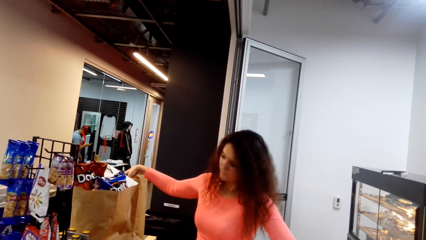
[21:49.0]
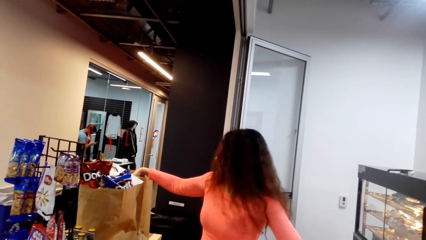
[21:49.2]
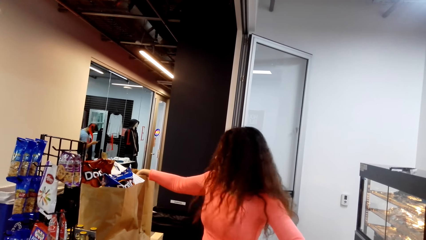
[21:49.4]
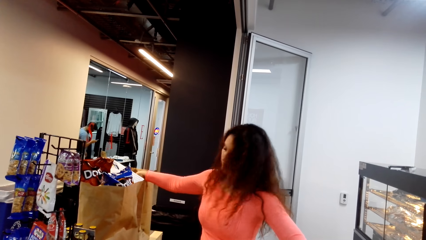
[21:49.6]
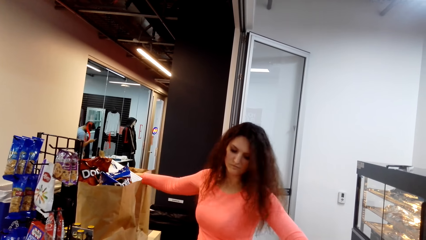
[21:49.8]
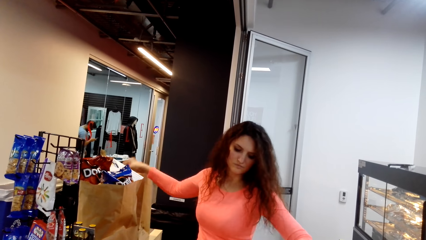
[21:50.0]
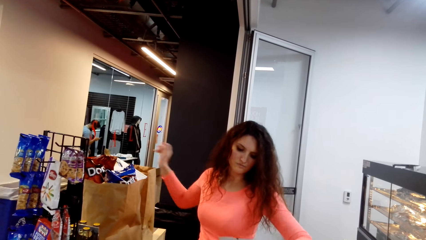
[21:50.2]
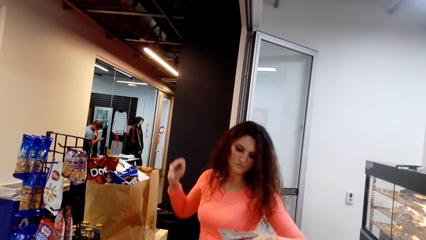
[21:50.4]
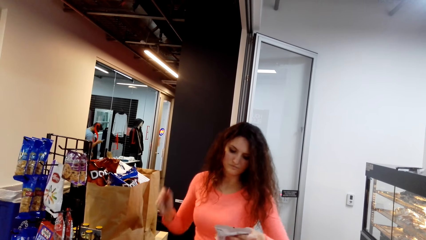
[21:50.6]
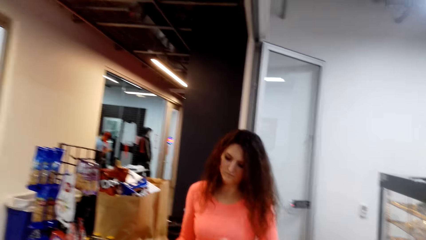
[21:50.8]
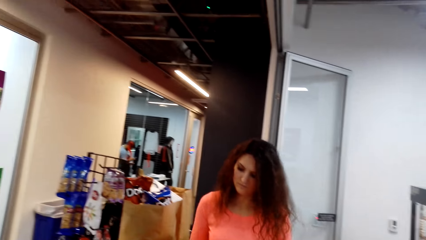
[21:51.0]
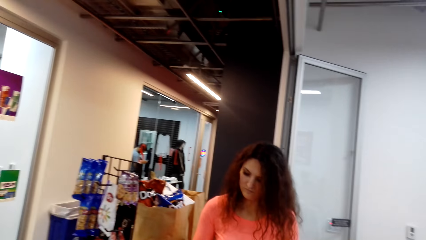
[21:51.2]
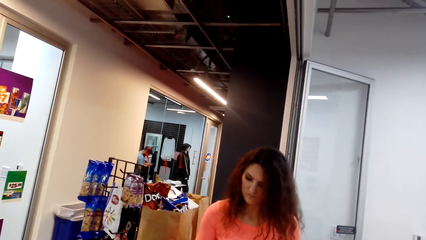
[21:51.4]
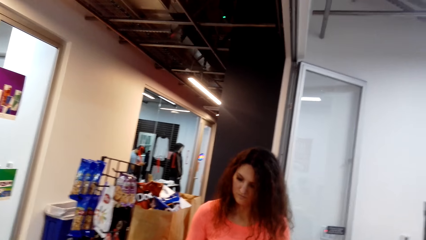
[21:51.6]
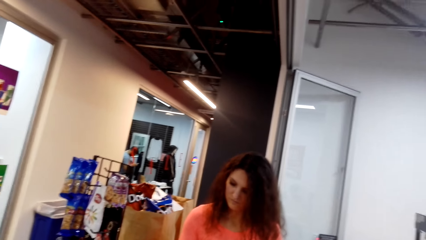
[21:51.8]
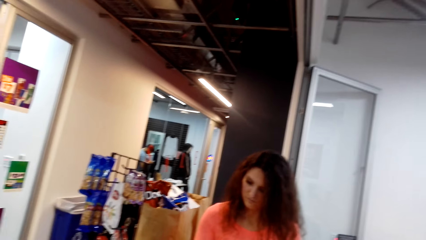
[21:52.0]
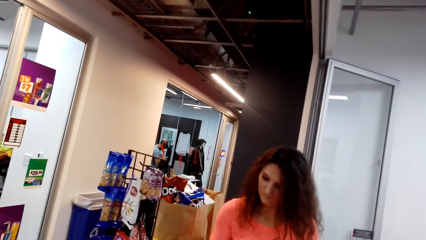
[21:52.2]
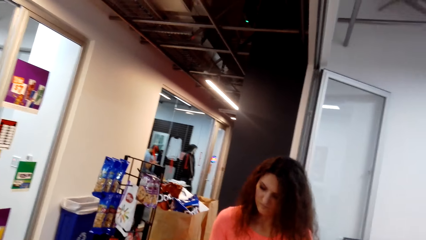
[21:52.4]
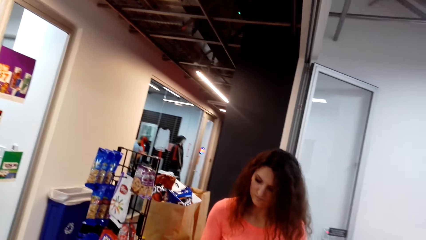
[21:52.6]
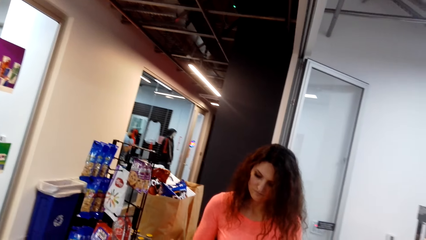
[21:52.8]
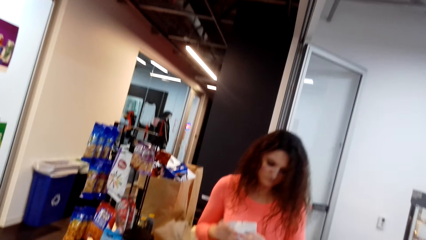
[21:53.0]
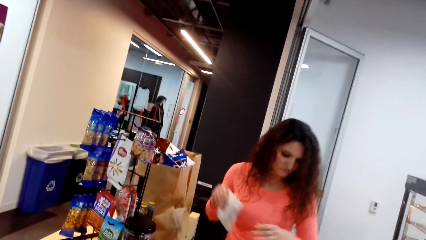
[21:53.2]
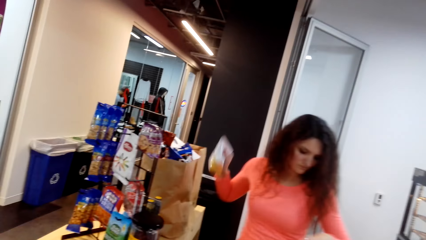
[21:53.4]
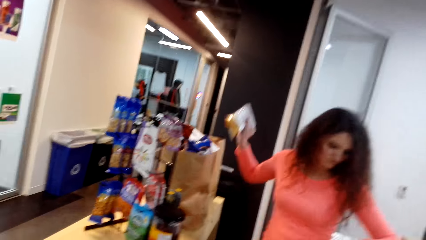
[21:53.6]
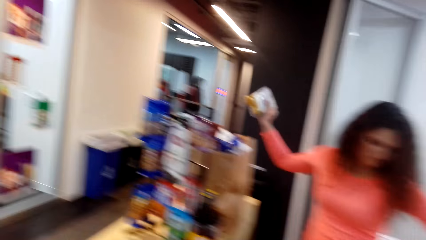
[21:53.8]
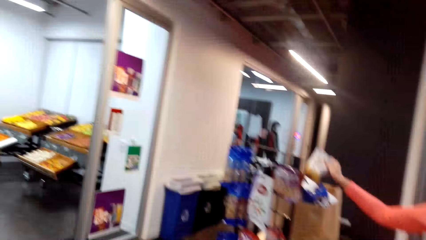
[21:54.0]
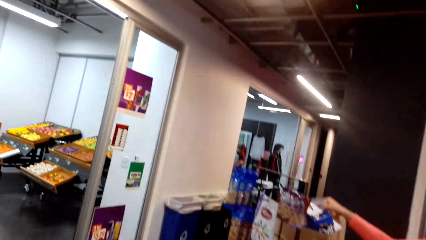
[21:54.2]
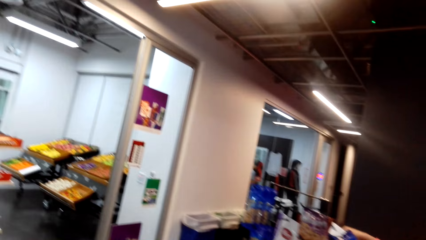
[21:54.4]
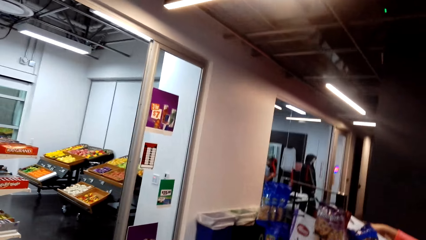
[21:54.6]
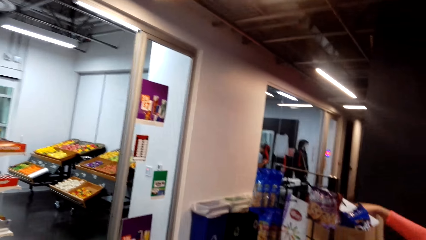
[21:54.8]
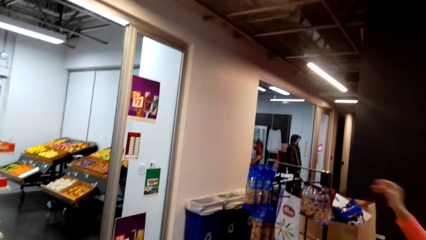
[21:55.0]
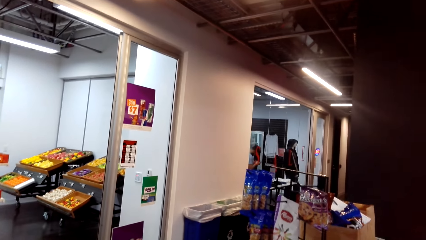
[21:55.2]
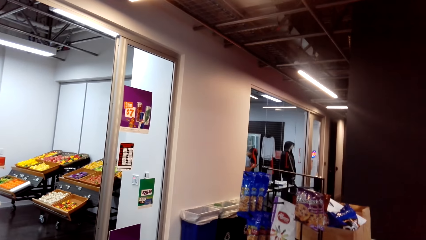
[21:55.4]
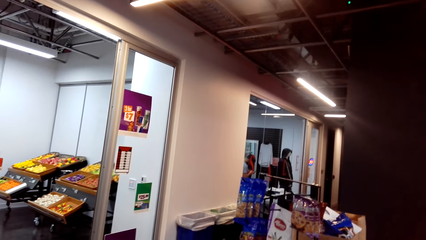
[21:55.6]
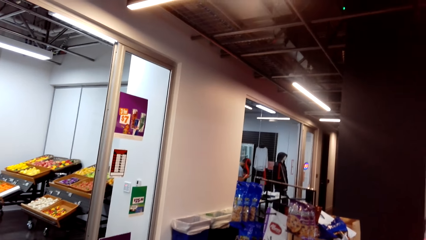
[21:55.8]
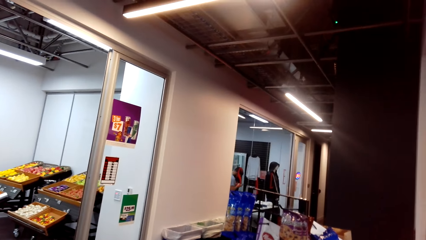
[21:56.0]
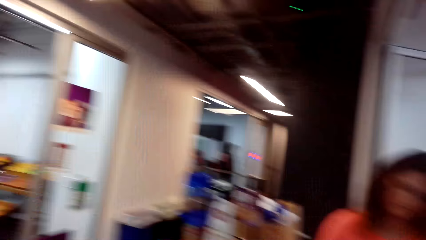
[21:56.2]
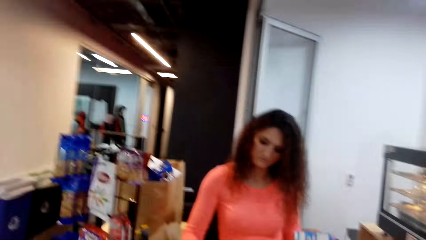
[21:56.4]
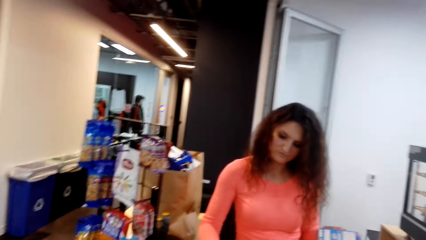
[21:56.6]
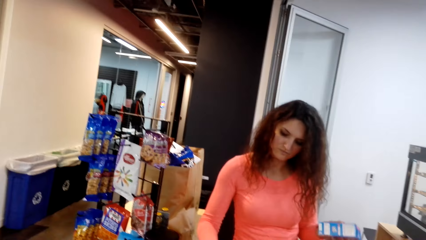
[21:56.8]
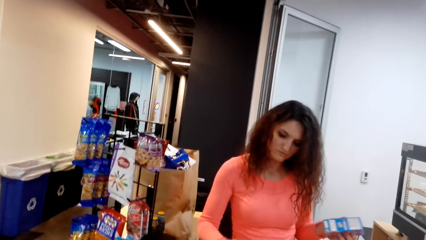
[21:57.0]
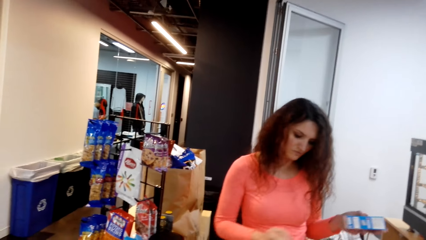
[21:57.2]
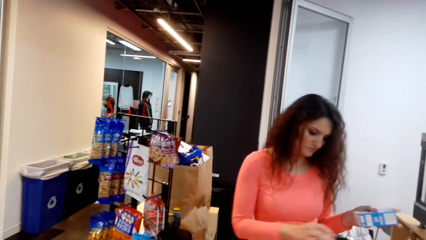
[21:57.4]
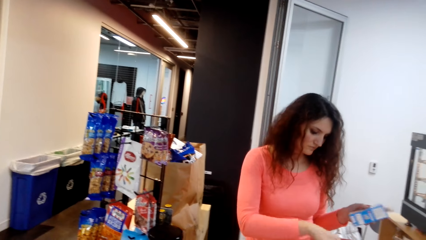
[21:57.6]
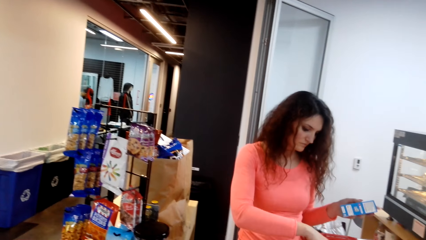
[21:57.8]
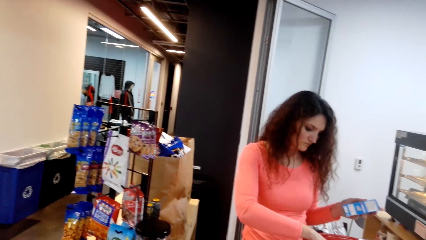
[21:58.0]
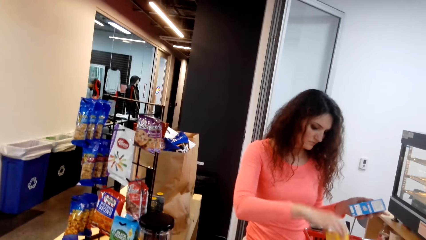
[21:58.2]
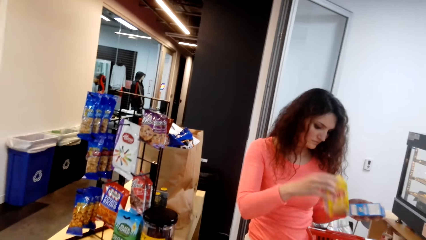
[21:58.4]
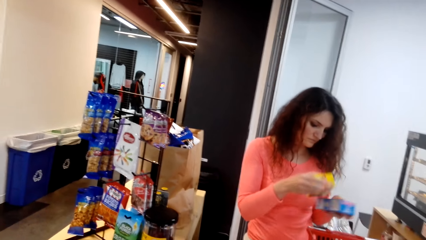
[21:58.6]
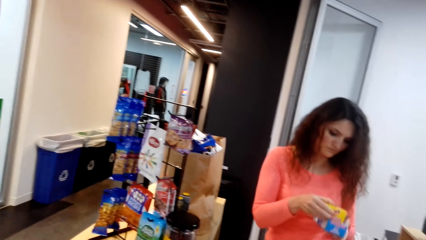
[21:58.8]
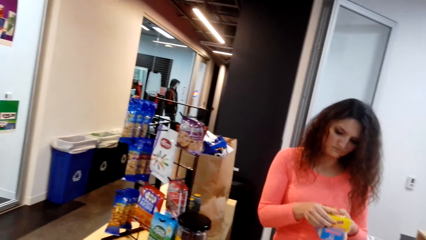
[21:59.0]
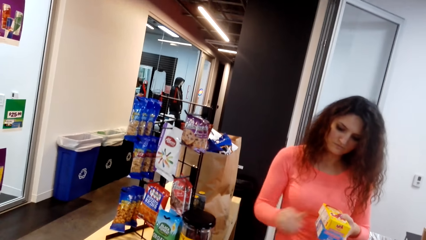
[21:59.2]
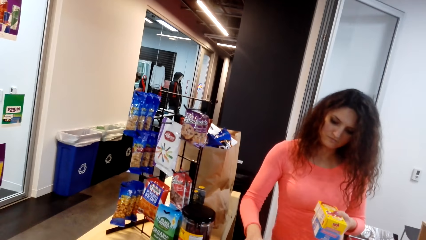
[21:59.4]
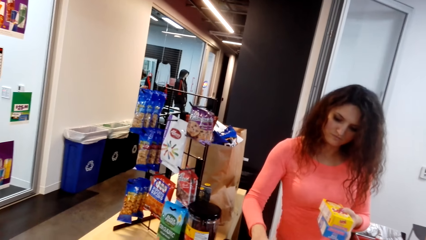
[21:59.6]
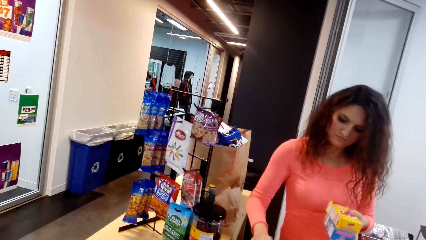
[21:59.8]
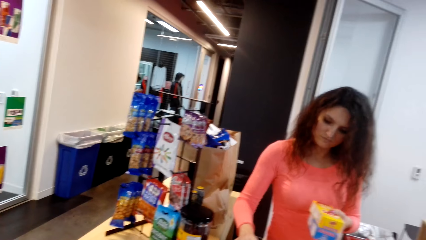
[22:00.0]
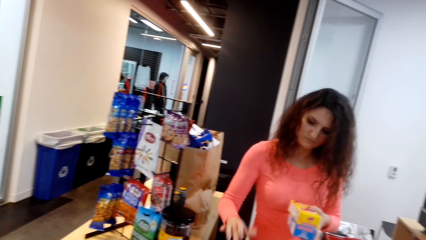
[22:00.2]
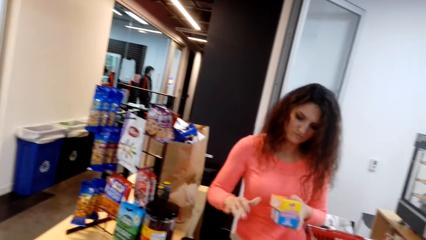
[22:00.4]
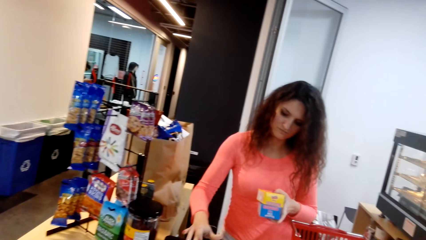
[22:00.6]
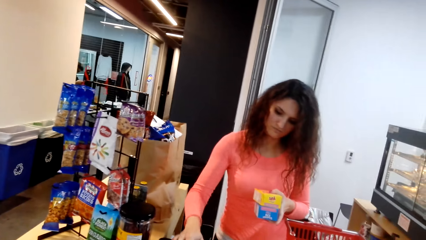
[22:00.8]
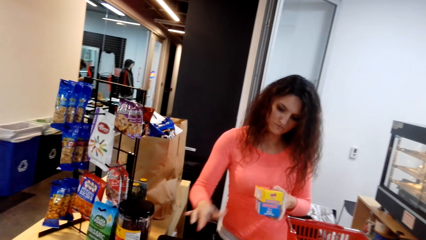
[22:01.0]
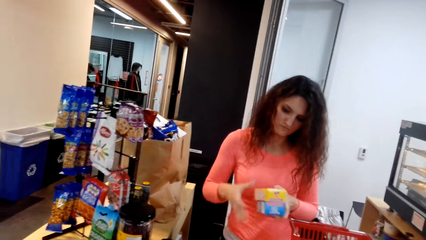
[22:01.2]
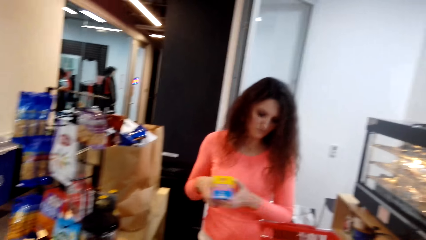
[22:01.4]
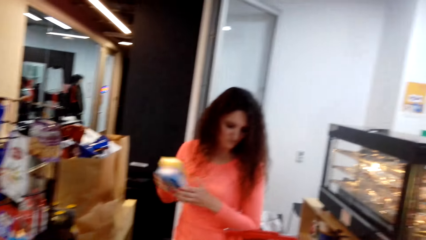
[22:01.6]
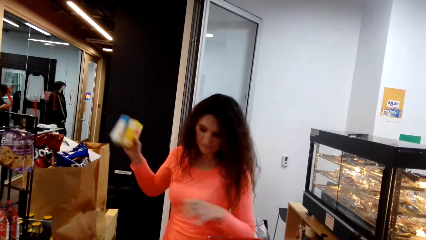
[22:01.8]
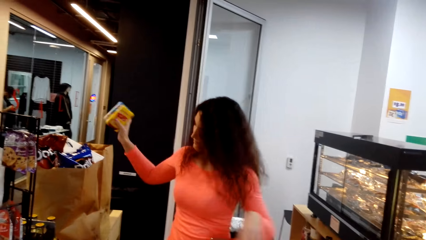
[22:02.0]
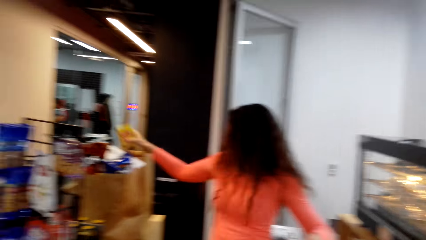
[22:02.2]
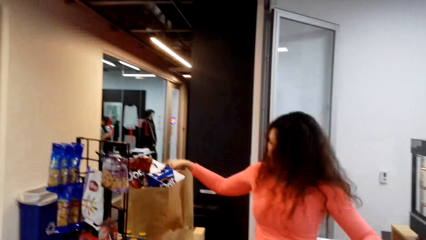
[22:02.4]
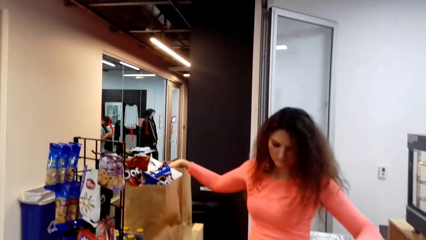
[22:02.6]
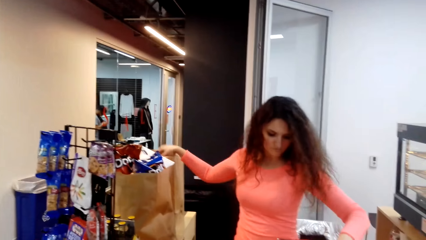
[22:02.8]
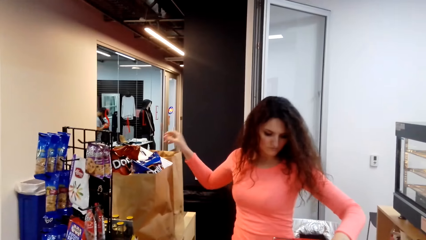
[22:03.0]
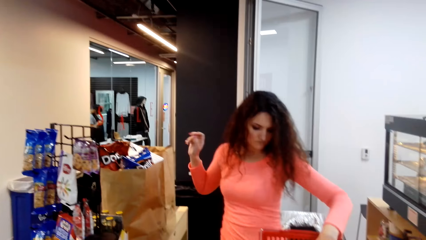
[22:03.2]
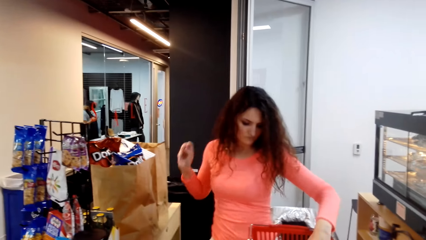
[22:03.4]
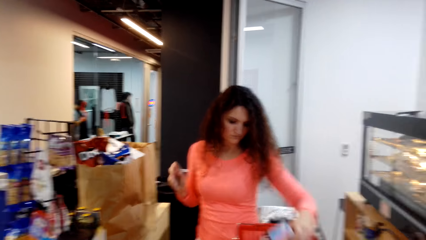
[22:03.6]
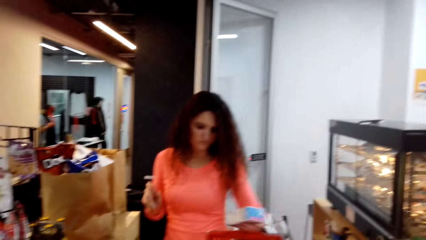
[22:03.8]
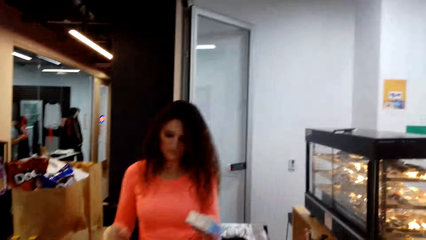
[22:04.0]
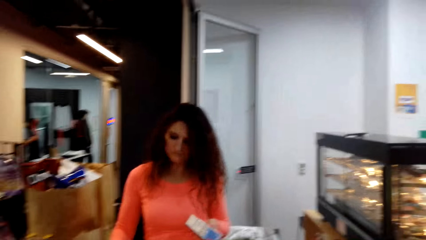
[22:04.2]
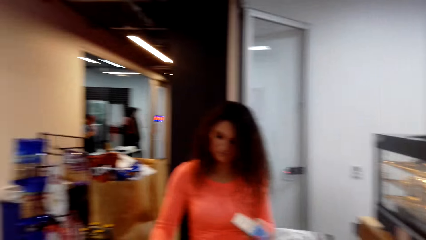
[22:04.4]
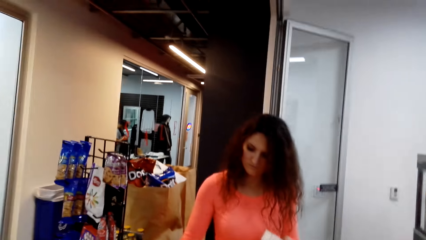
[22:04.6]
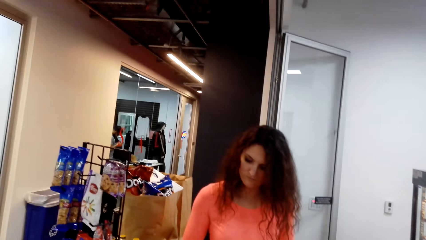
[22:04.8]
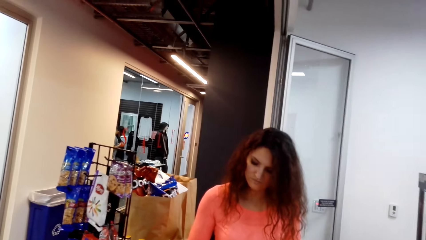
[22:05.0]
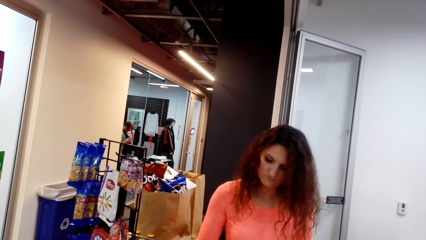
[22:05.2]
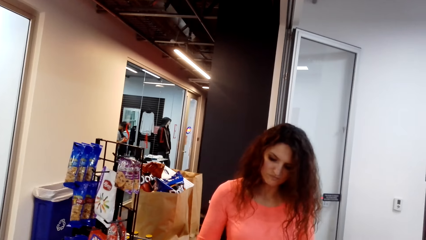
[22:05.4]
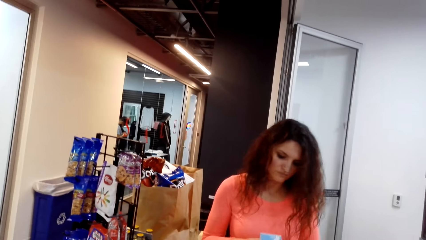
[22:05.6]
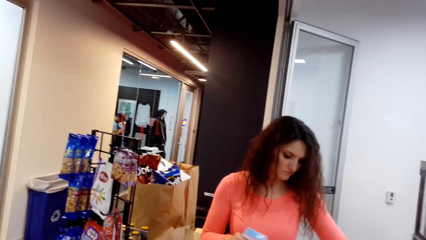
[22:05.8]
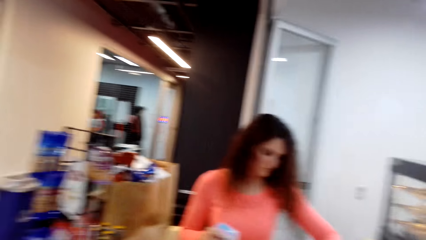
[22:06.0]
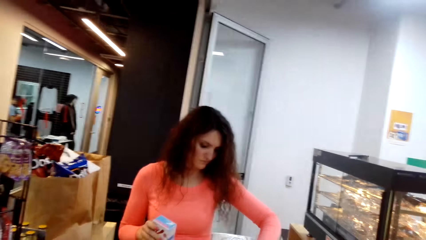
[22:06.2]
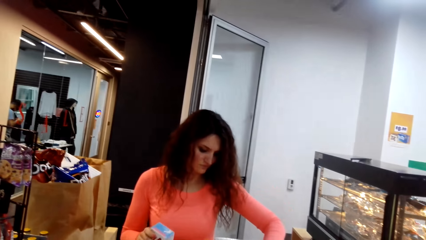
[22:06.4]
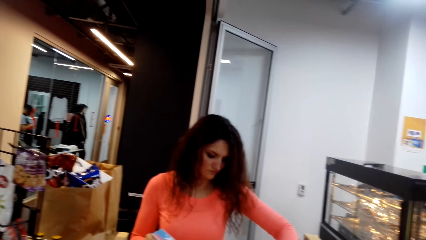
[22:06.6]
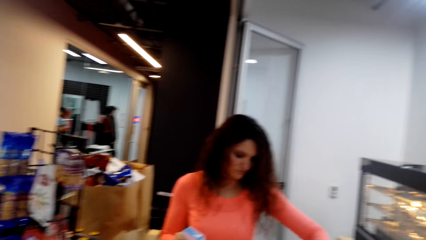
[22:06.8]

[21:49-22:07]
The man puts the packet in the shopping pack and turns to the side. The camera wearer turns around. The man puts the packet in the shopping pack. The camera wearer turns around. The man holds the packet and presses buttons on the counter top. The camera wearer turns around. The man turns to the side and puts the packet in the shopping pack. The camera wearer turns around. The man presses buttons on the counter top.
